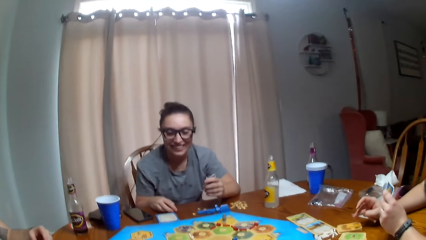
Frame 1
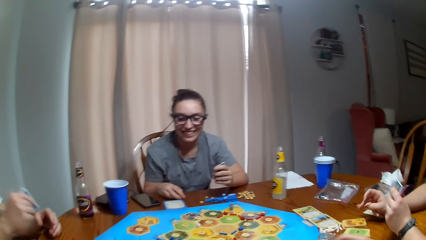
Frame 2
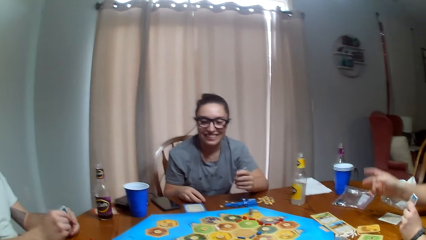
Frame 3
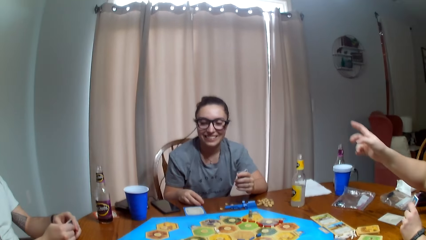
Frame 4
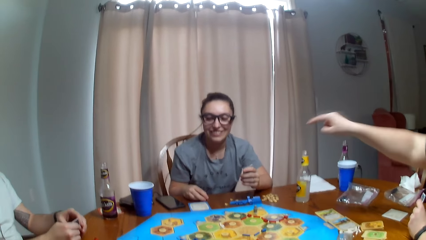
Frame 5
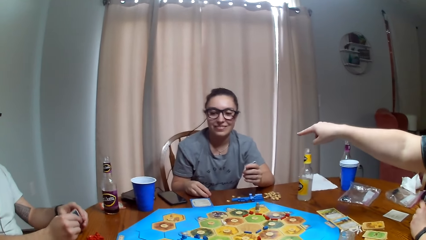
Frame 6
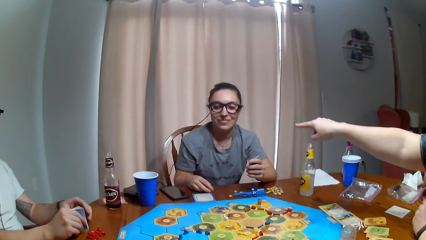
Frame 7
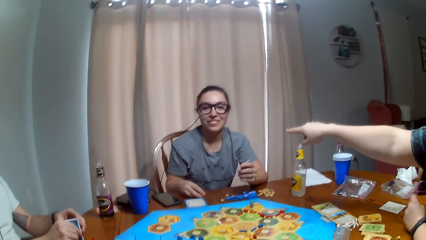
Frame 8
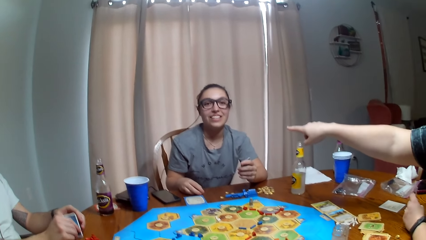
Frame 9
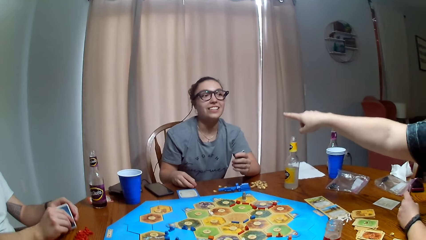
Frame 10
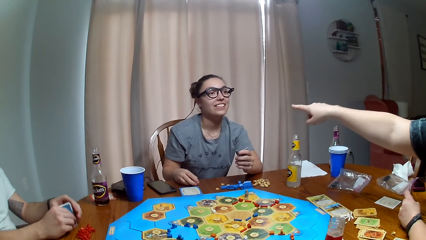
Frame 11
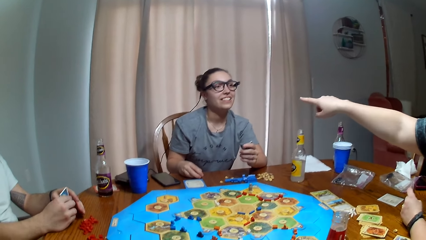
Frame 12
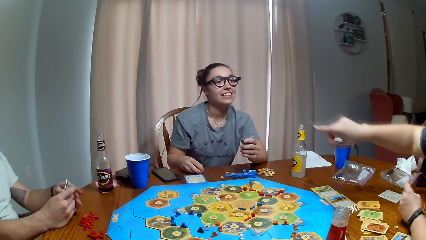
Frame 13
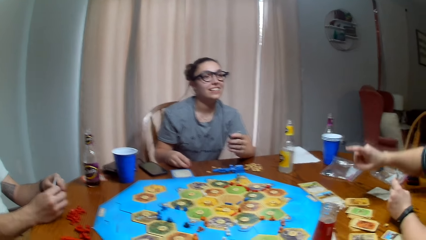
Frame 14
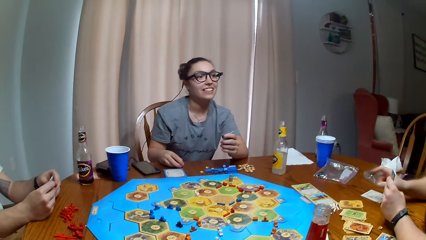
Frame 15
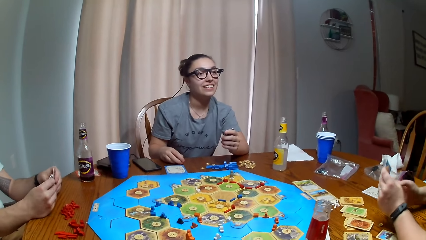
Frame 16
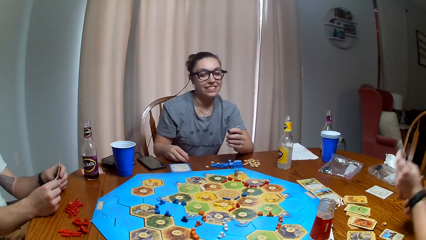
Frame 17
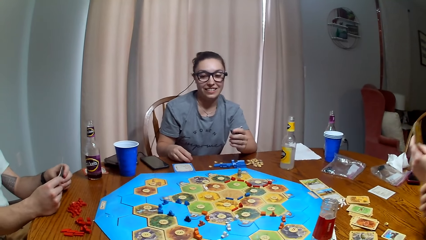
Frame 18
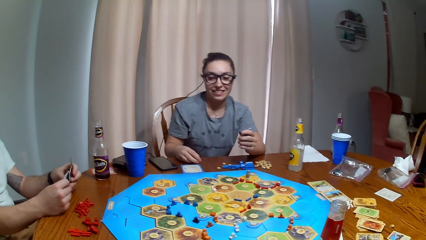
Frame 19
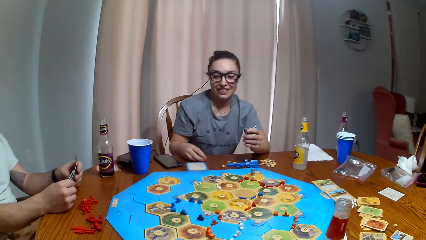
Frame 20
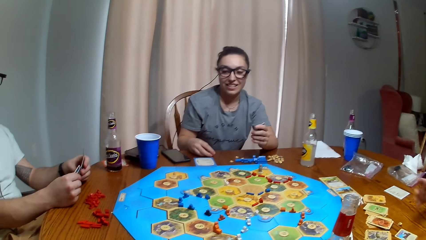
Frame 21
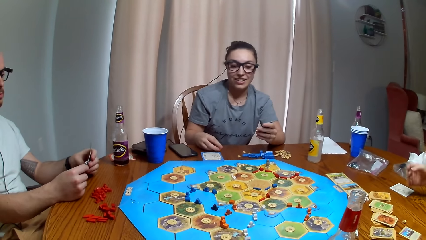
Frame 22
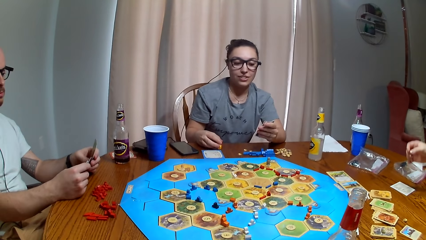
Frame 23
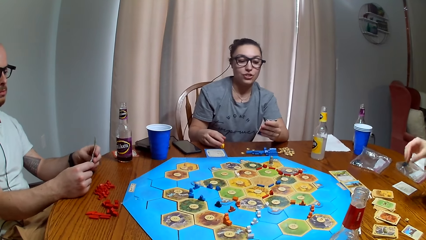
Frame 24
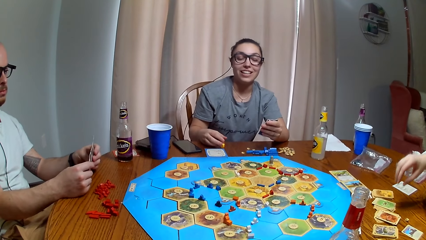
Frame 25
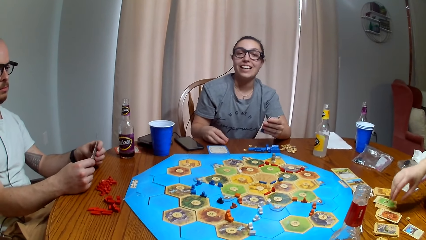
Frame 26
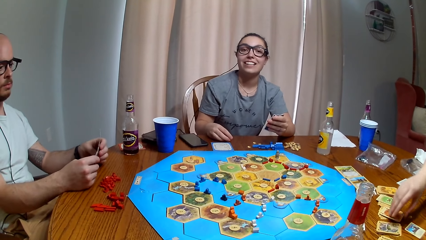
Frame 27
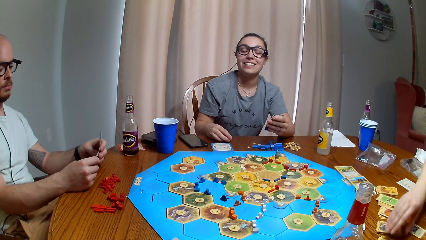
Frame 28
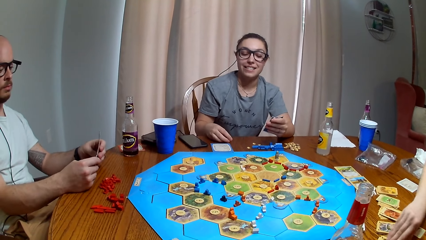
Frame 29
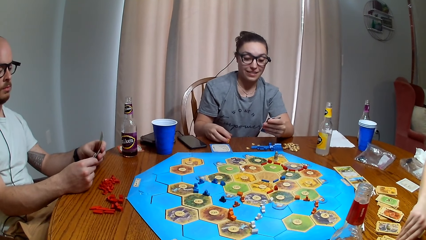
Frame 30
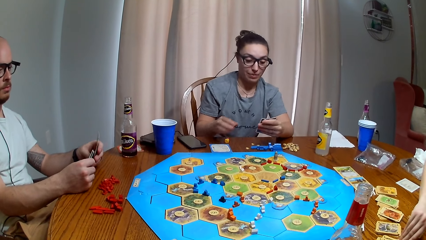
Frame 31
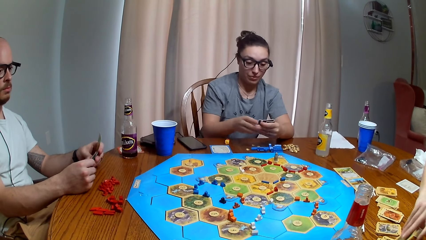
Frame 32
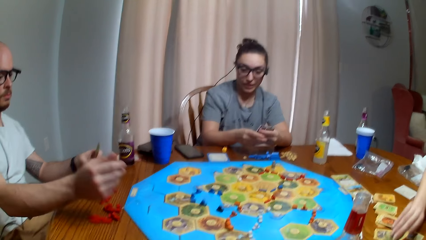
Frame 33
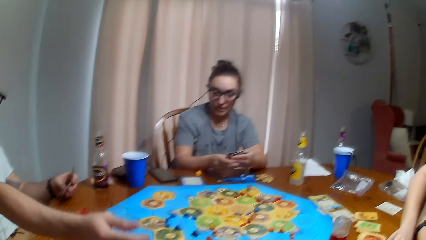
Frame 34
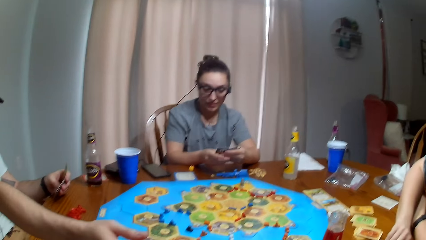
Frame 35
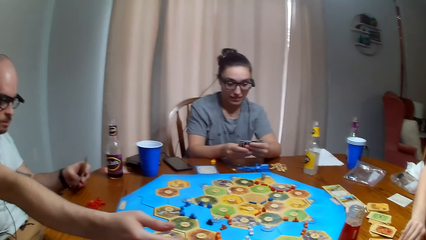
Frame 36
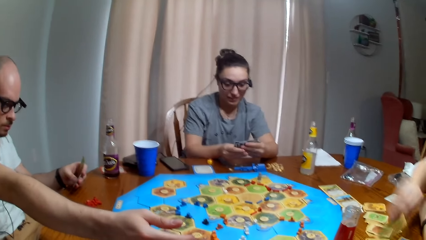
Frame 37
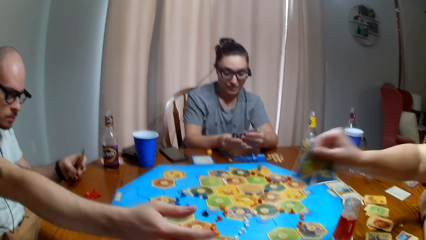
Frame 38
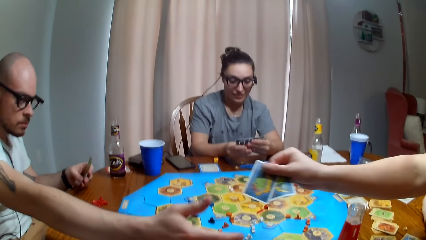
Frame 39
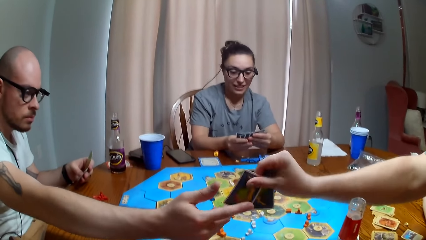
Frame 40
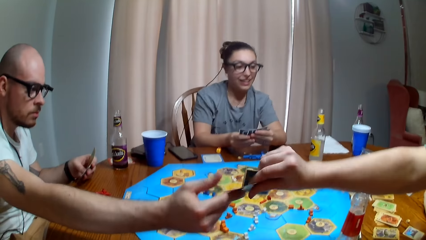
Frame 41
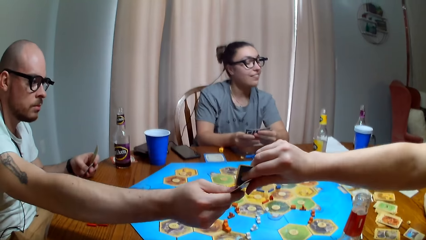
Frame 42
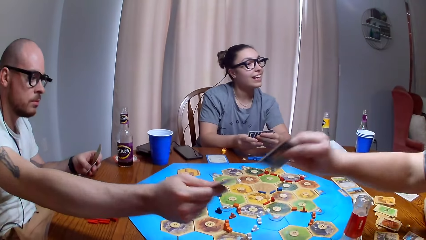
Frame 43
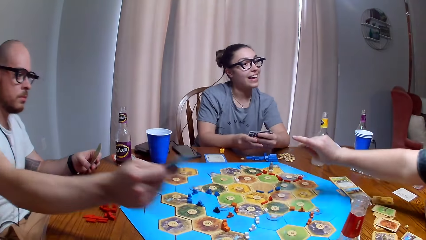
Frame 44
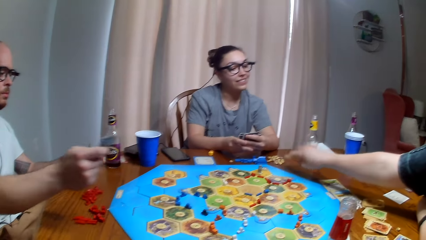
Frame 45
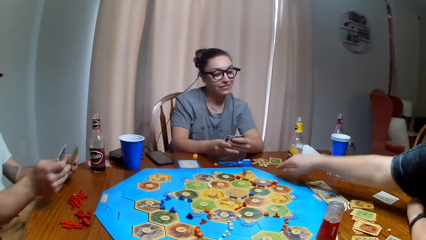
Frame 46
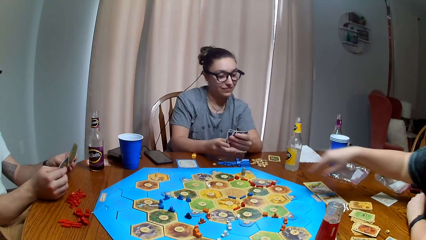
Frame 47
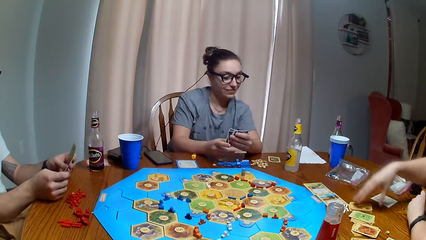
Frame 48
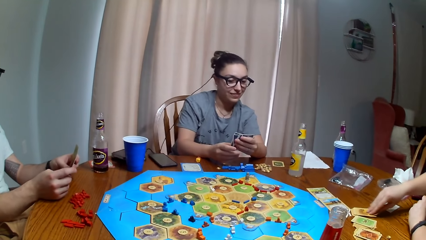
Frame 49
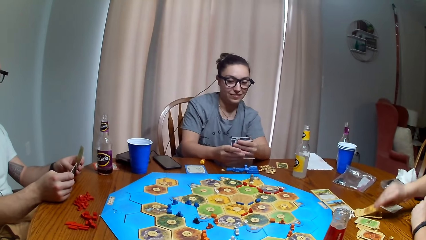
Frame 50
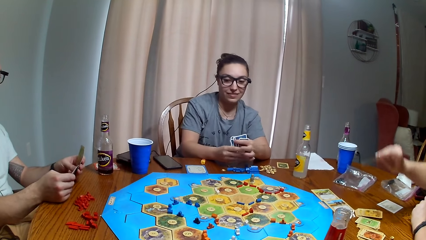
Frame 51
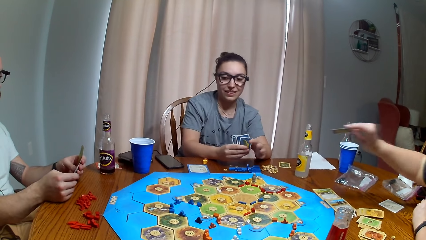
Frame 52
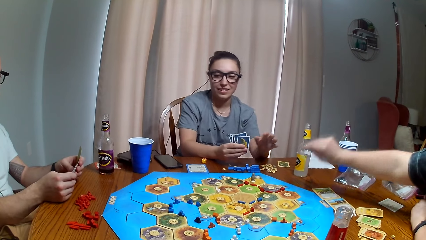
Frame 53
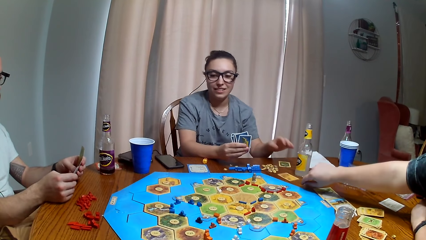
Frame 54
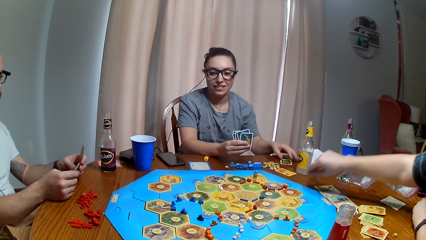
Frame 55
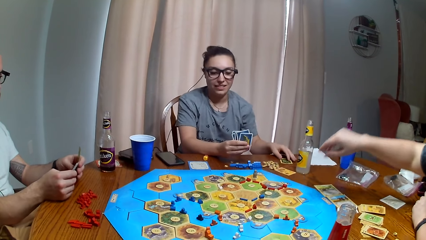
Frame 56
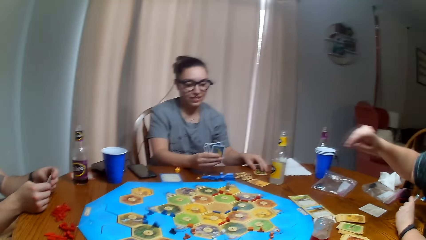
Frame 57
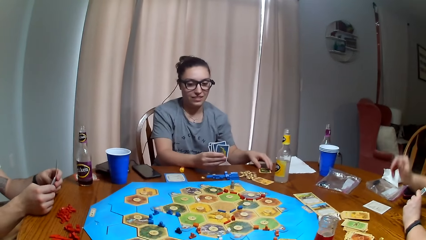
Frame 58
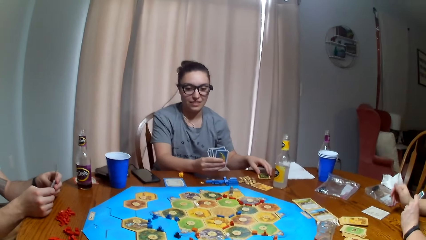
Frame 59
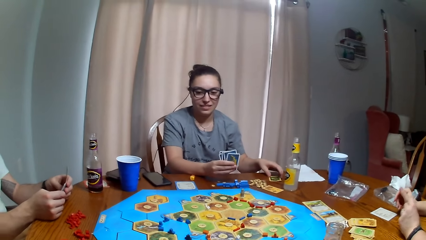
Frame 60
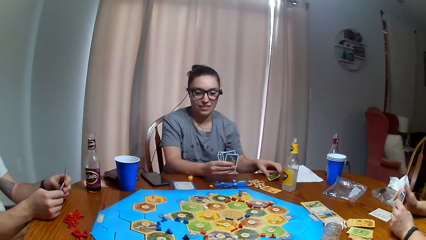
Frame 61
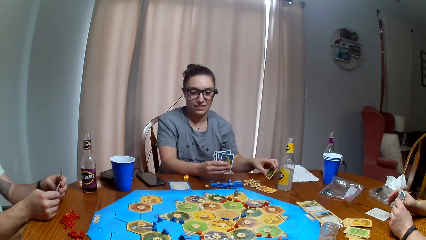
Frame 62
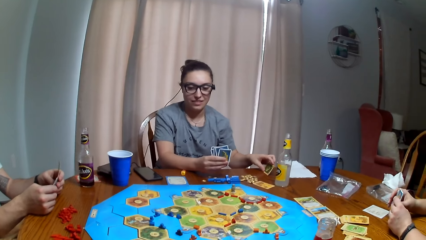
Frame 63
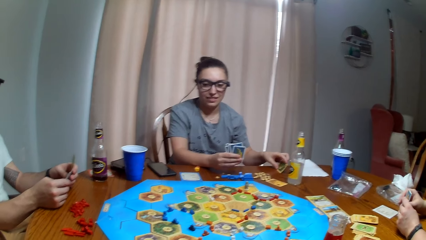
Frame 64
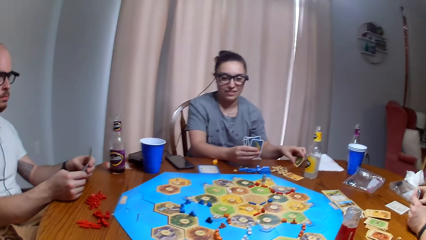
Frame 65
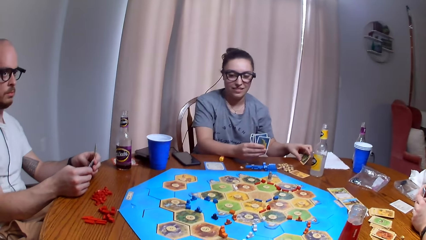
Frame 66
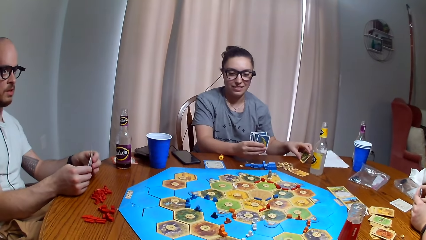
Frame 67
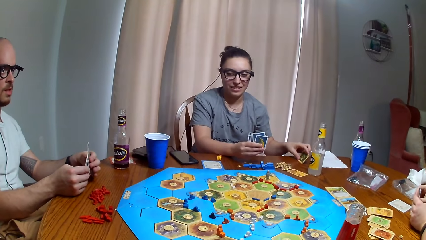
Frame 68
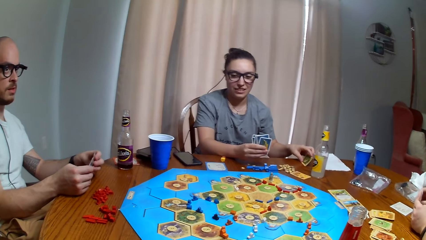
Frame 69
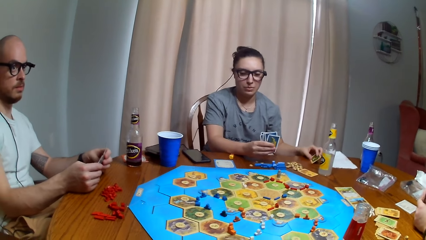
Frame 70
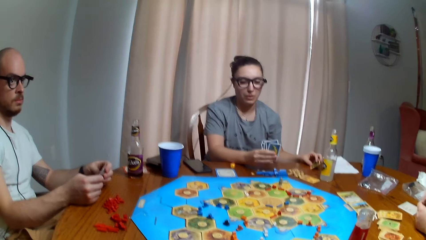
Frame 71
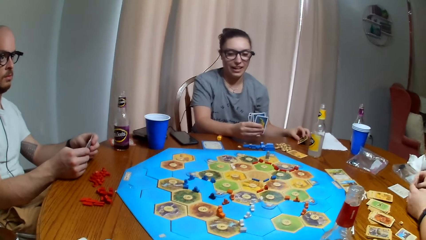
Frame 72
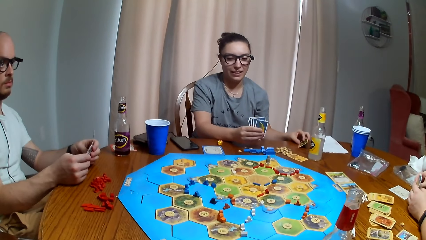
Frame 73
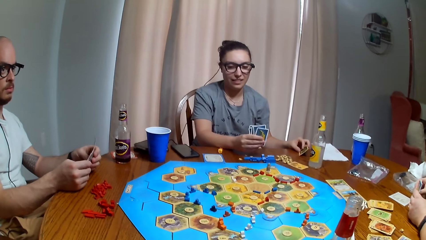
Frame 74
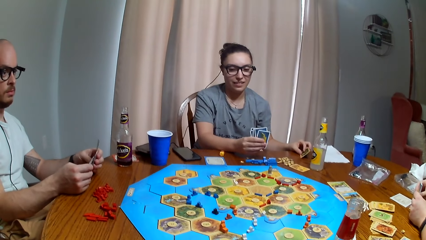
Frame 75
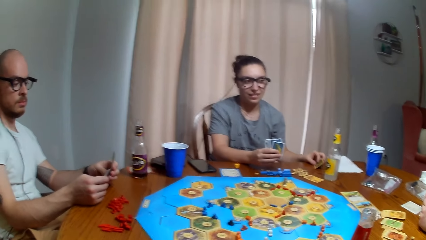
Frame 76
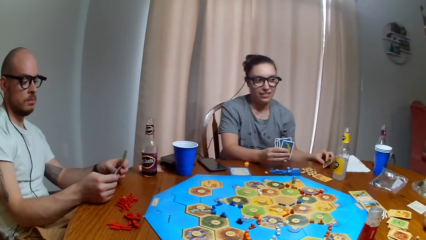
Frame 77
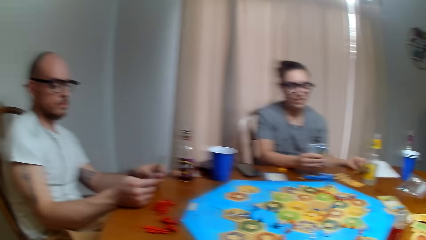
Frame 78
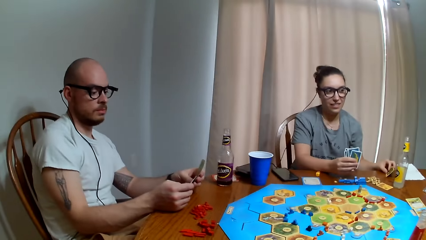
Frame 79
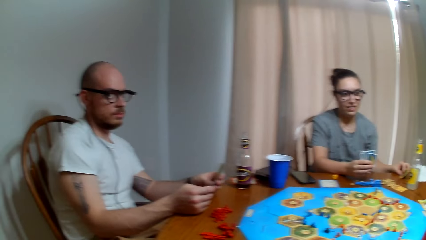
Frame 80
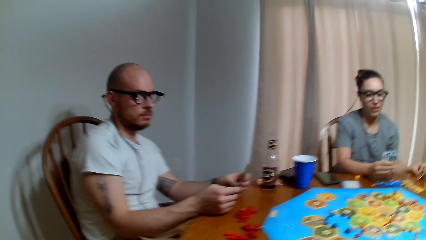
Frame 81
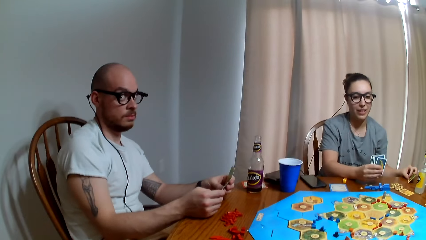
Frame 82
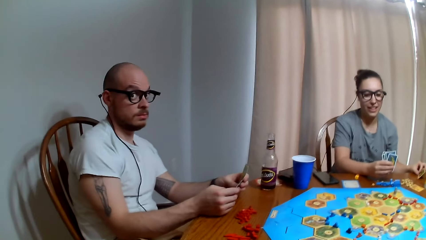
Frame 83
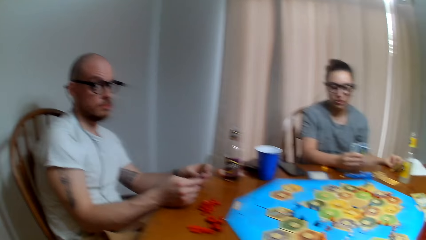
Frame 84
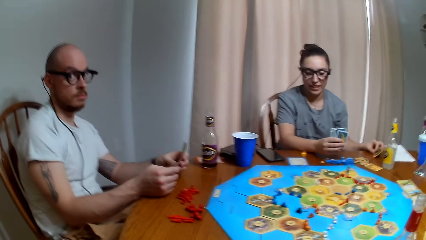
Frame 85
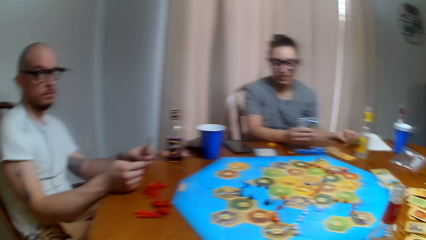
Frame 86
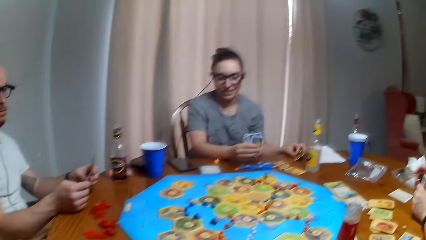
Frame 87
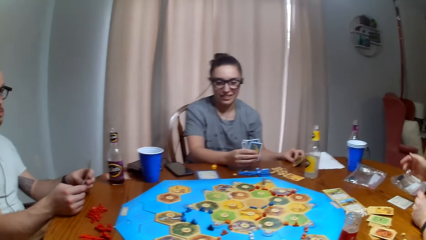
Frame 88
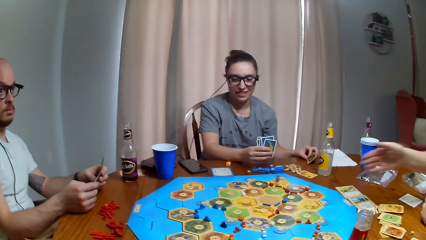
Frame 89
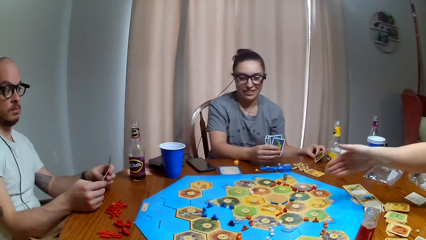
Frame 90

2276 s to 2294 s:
A woman points at another woman. A man taps the table with the card. The first woman picks the card and gives the man the cards. The man picks the card. A third woman drops the card. The first woman gives the other woman the card. The other woman picks the card. The camera wearer dialogues with the man.
